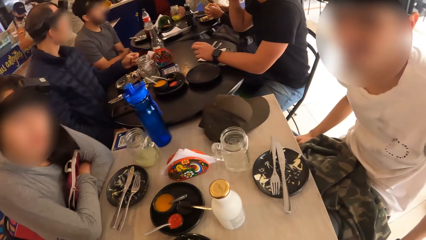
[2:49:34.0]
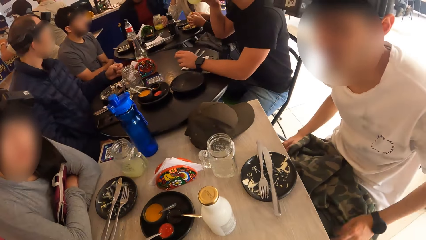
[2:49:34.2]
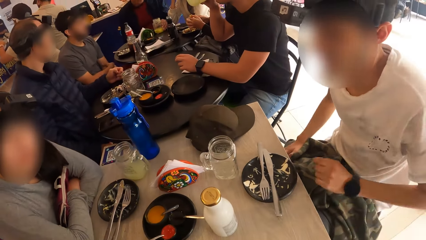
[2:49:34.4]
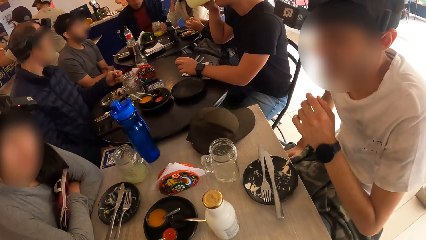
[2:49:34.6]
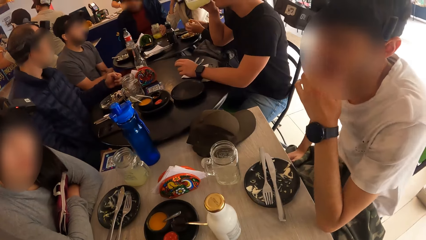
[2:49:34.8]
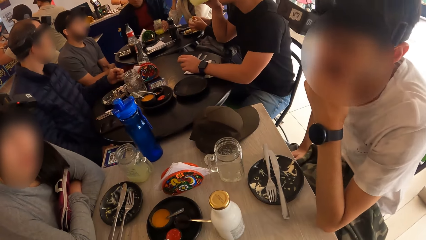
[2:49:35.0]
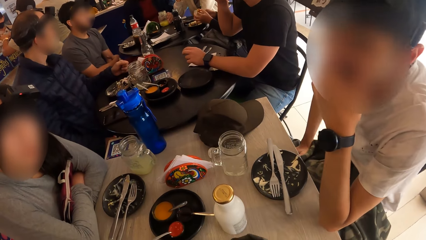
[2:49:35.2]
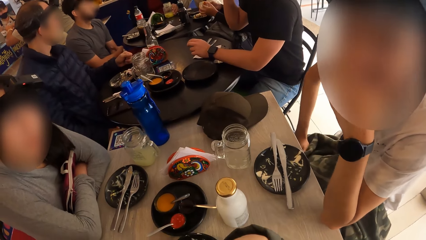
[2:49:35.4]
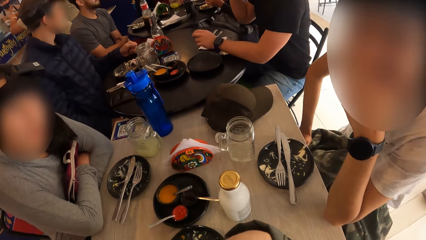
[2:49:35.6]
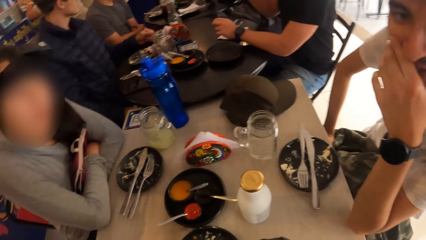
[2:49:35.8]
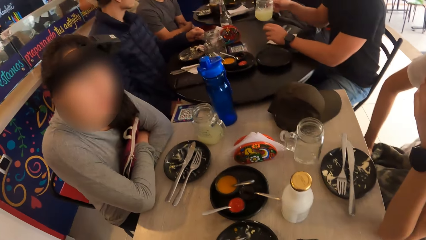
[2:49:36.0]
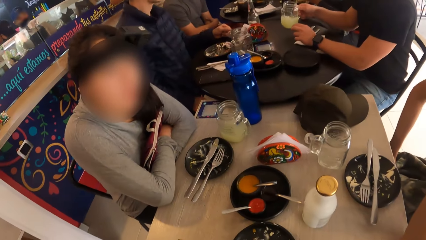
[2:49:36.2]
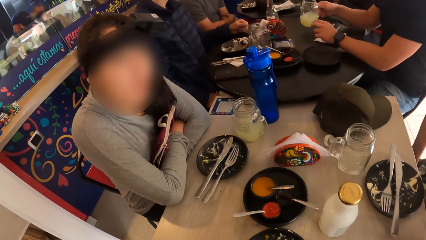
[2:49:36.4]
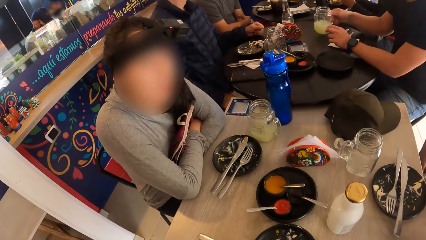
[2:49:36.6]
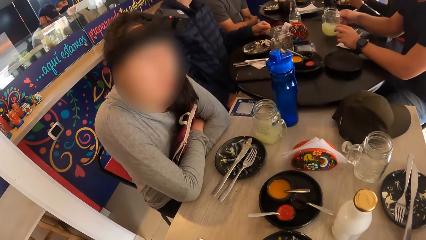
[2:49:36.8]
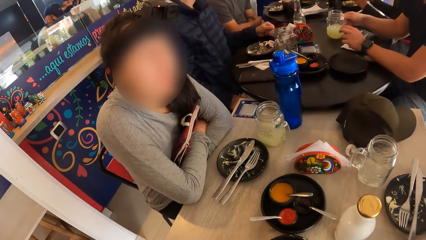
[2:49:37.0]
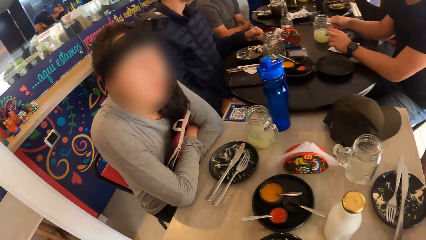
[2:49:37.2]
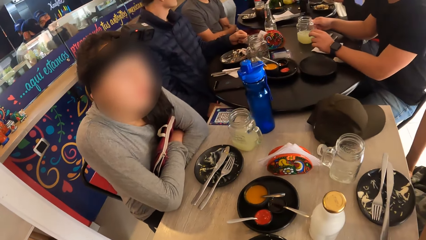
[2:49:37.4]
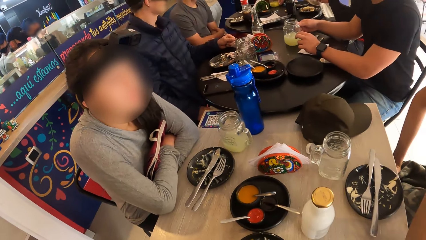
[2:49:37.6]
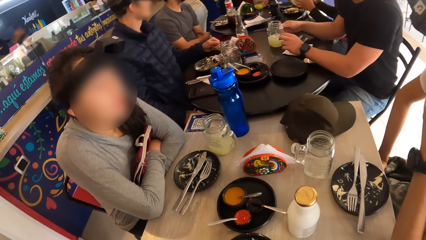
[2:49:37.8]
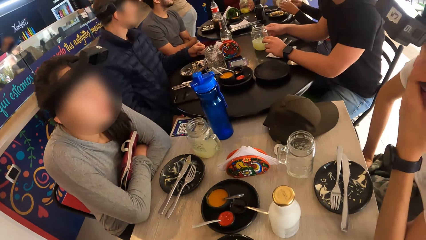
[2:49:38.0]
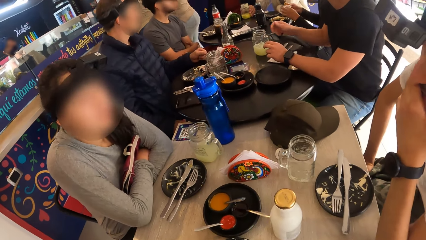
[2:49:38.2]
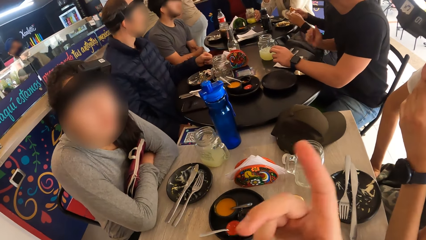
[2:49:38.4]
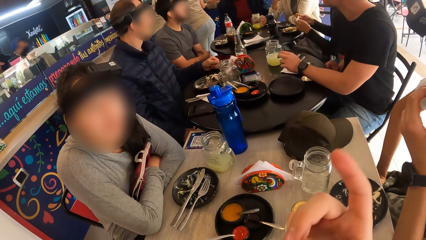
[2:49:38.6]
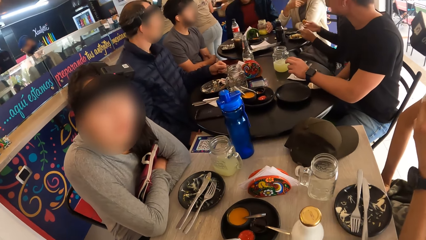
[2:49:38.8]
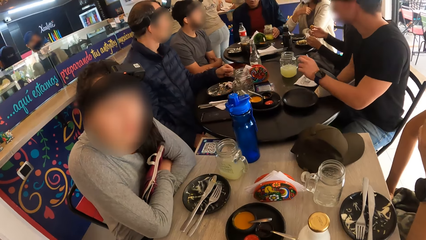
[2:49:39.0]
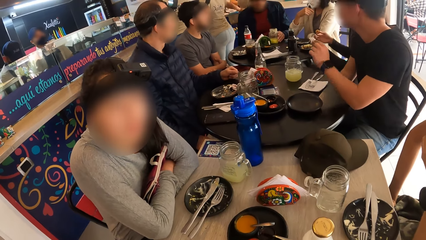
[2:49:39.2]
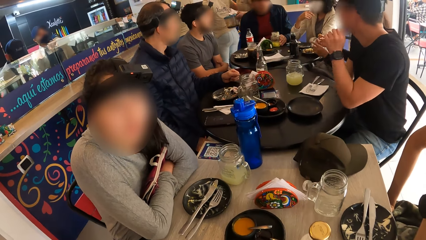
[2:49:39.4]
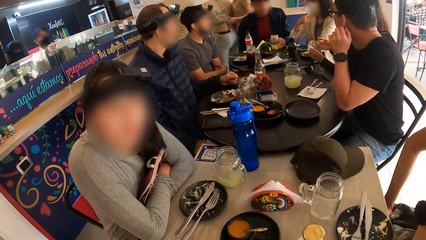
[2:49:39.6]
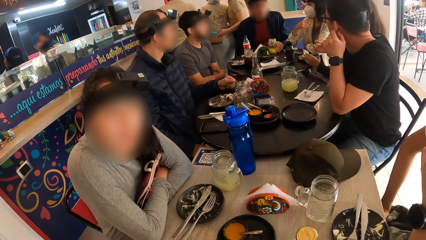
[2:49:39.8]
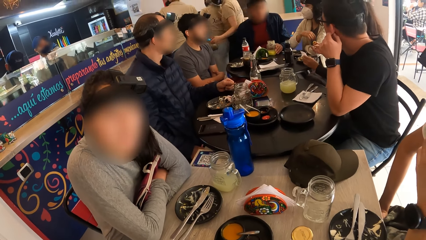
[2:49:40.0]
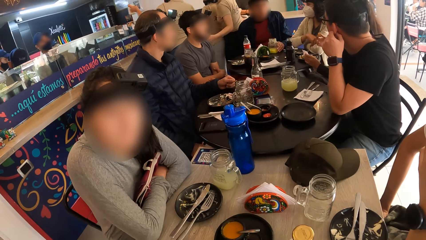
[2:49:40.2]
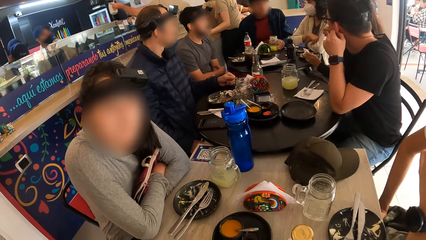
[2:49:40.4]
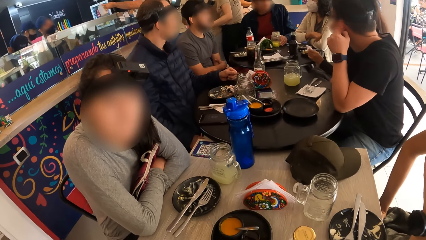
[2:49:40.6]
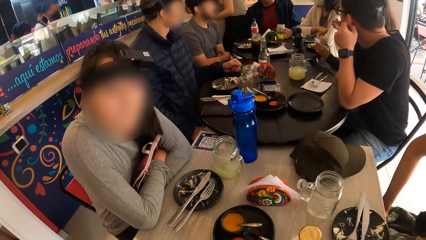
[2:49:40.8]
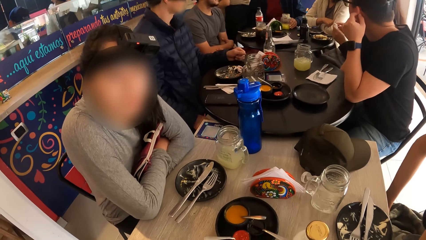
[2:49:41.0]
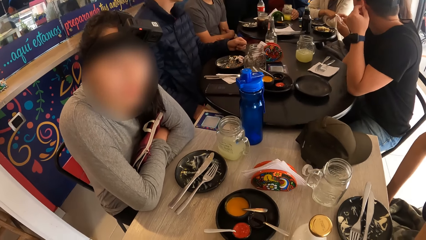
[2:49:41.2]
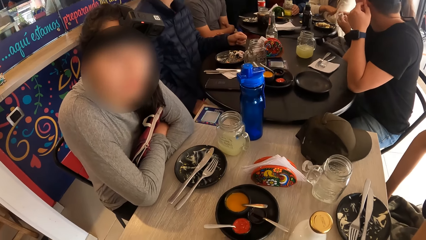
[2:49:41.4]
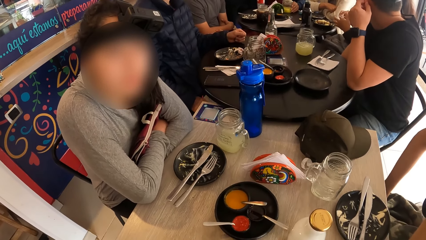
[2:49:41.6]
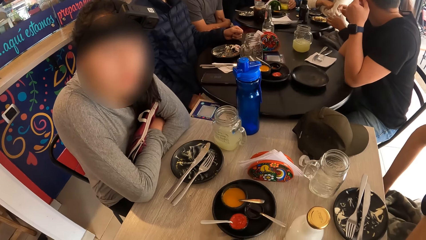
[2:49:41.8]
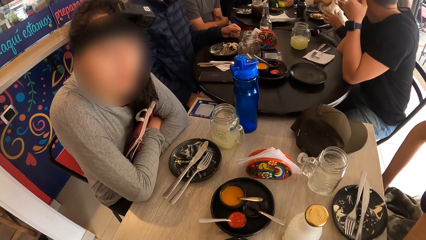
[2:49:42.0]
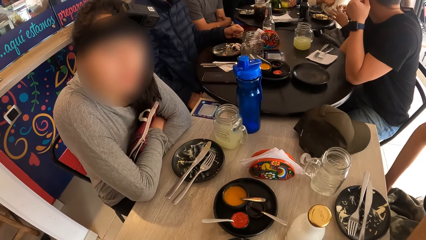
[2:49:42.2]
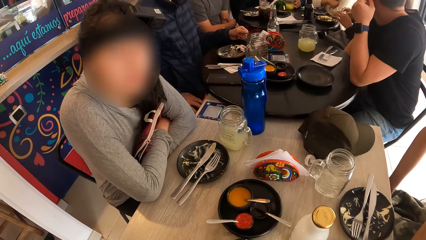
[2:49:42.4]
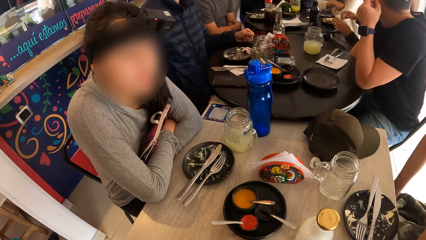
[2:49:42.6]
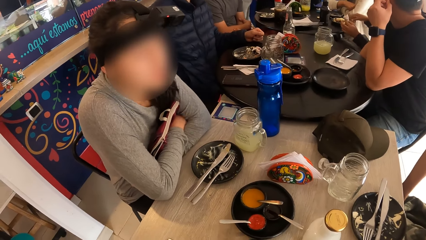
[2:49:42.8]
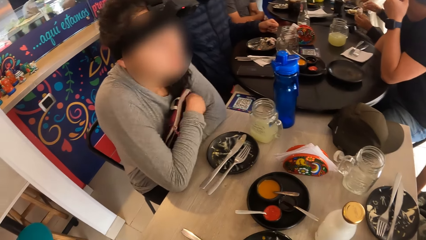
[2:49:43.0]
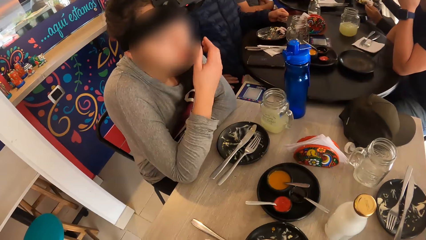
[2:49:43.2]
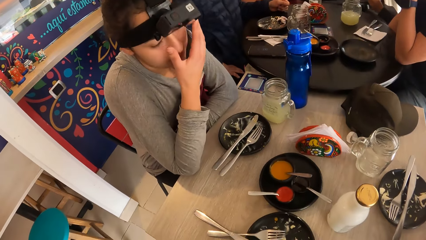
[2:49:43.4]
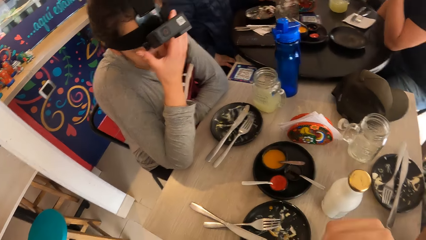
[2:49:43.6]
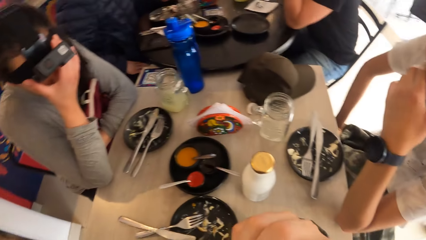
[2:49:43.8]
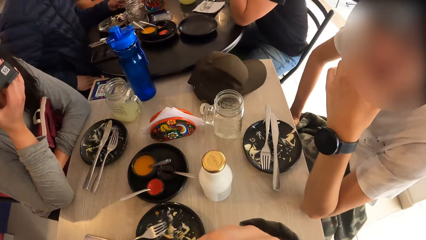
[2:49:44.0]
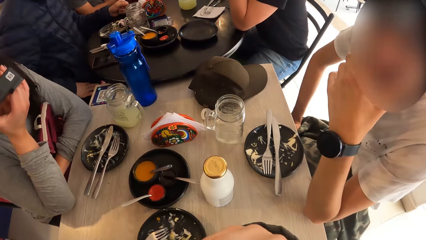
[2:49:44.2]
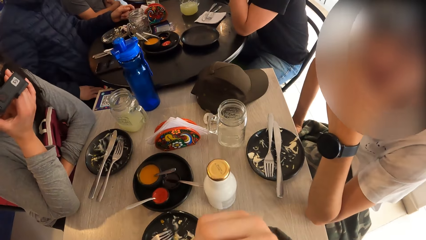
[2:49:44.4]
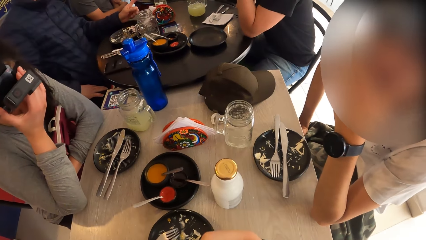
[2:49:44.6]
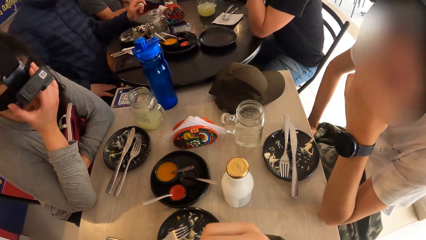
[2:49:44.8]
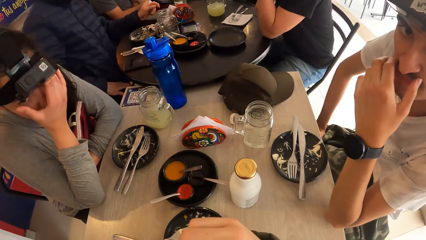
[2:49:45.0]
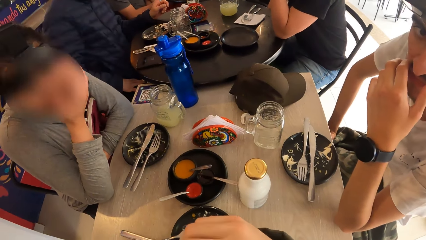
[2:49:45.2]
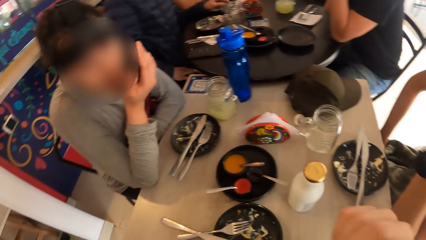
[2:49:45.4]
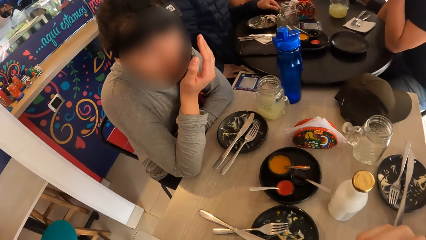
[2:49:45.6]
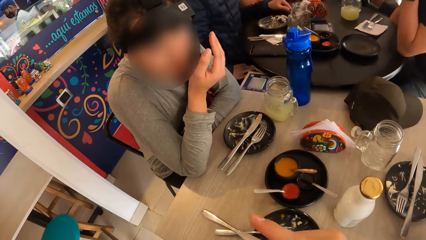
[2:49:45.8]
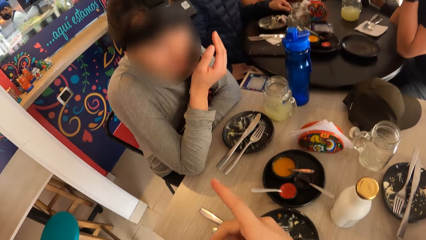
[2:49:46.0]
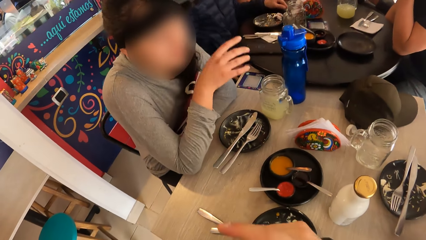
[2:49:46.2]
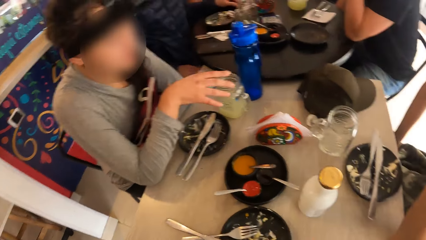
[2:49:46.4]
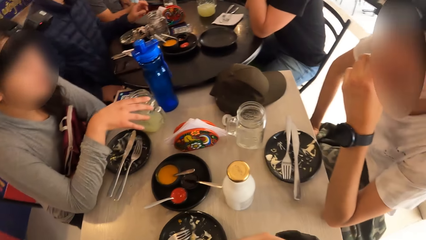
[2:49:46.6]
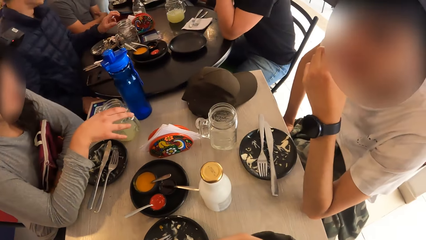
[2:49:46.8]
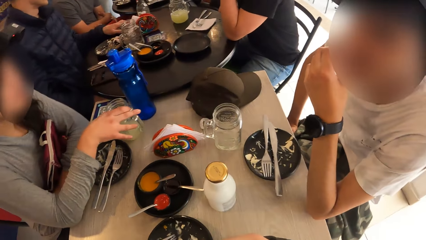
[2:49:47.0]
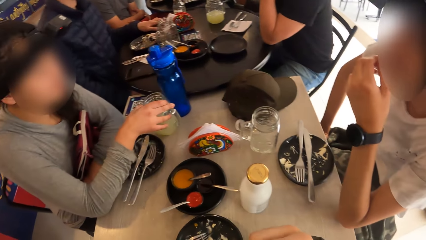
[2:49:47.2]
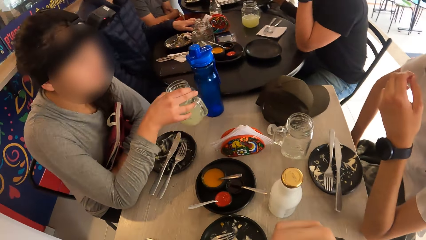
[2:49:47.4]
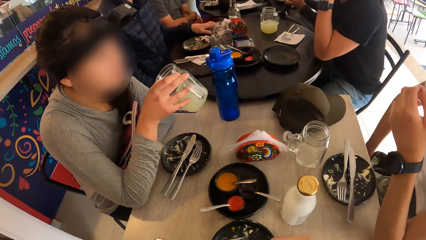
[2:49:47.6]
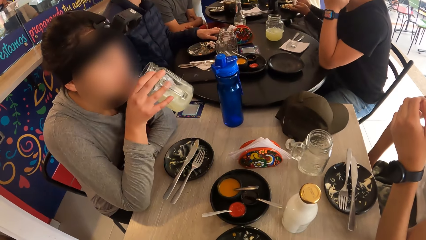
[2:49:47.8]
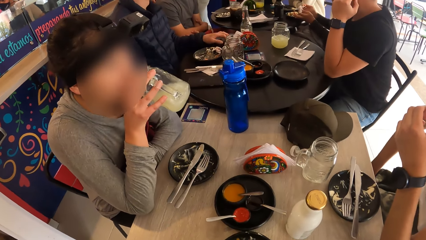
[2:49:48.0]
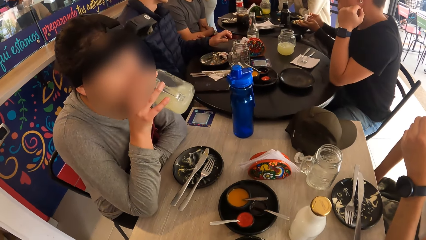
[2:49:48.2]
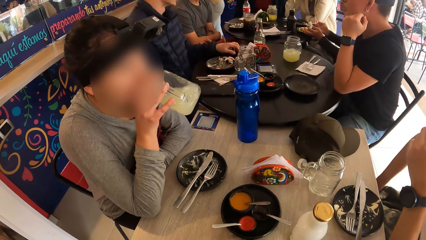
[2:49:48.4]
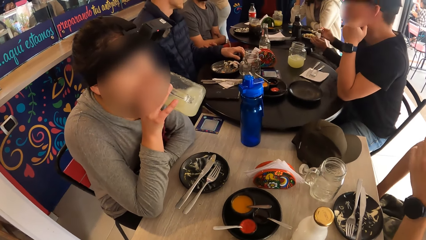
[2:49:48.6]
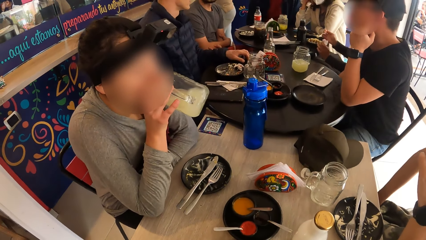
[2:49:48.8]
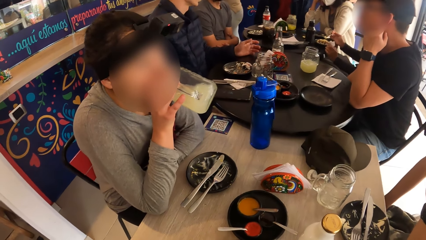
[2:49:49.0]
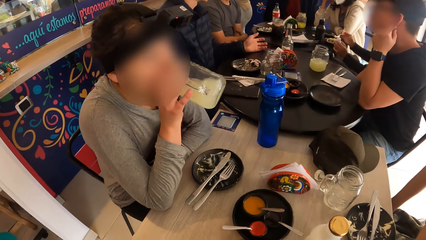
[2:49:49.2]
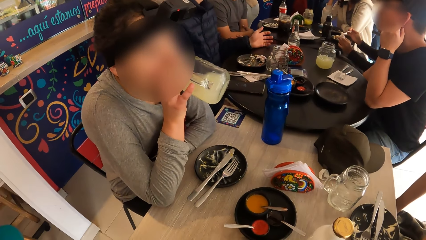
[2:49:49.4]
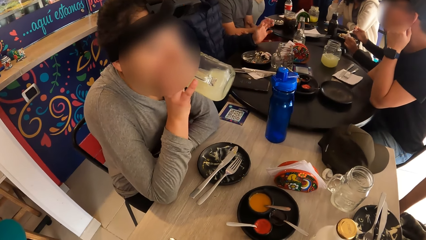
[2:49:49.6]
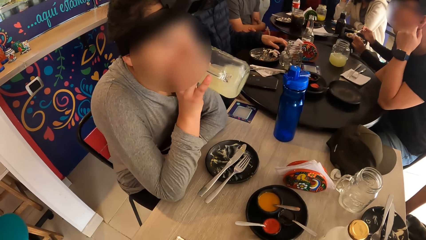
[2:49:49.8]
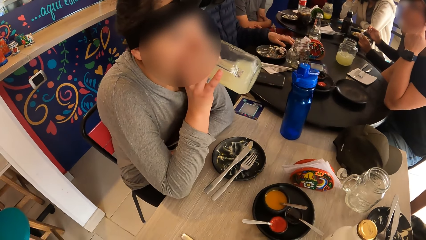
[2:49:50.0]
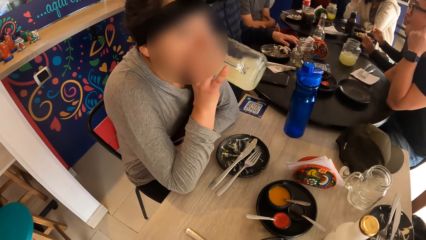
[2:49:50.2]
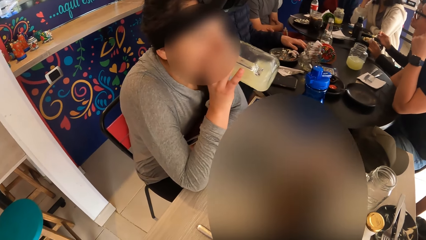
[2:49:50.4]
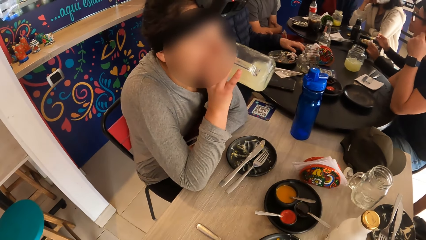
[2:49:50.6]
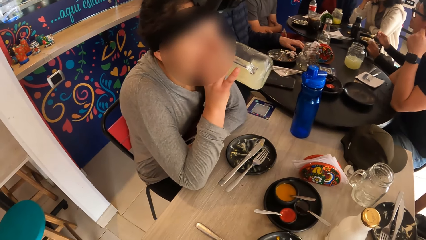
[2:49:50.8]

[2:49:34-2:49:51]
The camera wearer looks around. The man rests his left elbow on the table. The camera wearer points with her finger. The woman rubs her face with her right hand. The woman carries the jar of juice from the table with her right hand. The woman drinks from the jar of juice in her right hand.
